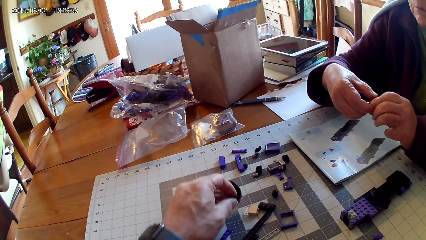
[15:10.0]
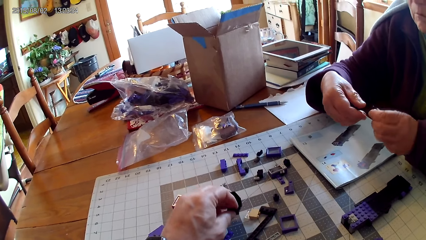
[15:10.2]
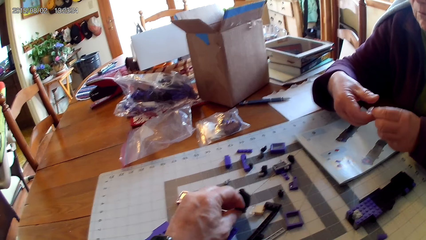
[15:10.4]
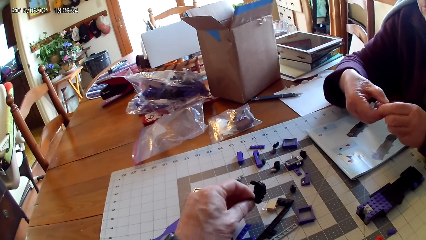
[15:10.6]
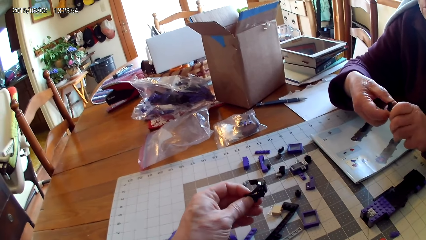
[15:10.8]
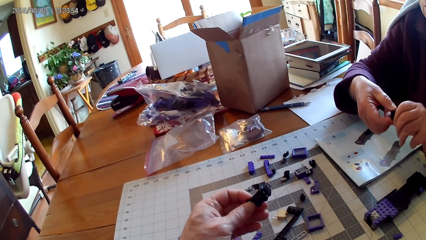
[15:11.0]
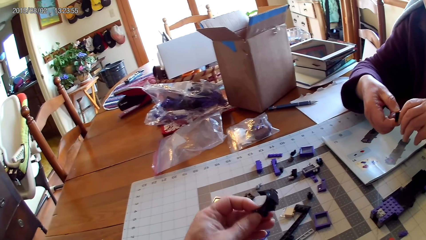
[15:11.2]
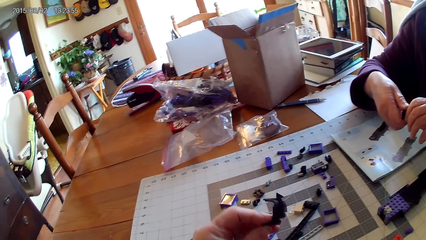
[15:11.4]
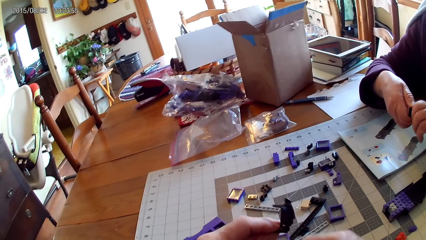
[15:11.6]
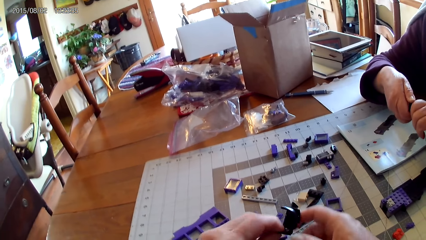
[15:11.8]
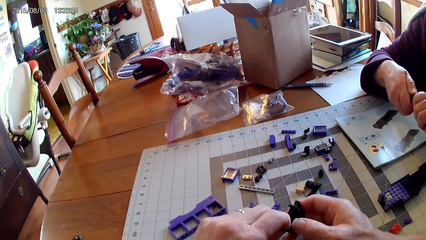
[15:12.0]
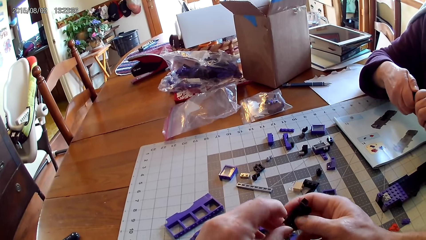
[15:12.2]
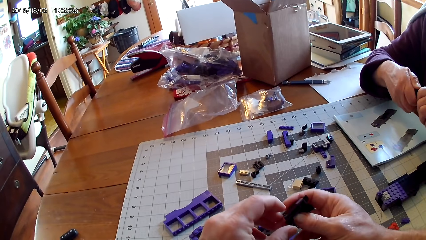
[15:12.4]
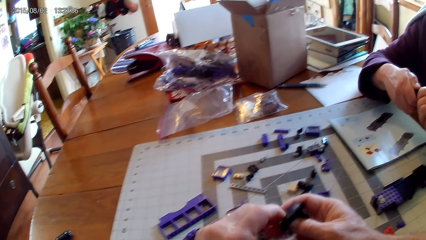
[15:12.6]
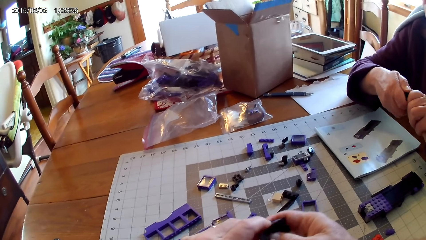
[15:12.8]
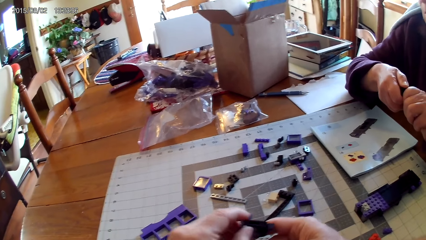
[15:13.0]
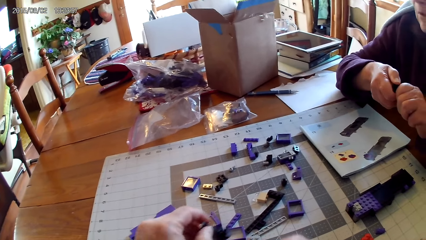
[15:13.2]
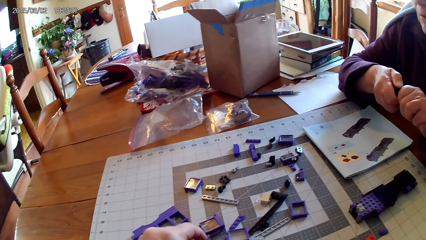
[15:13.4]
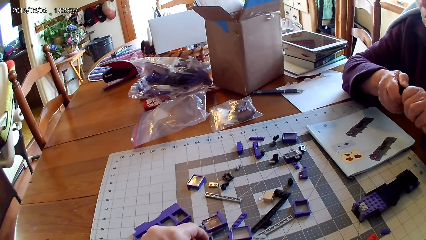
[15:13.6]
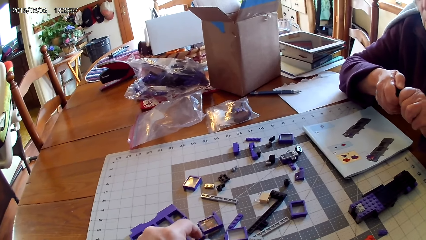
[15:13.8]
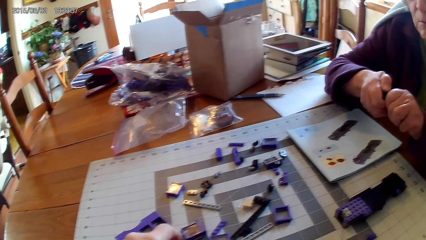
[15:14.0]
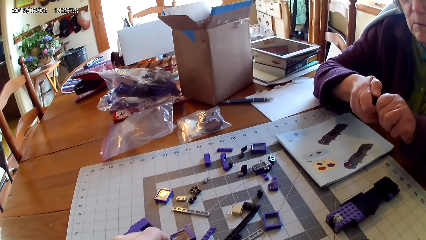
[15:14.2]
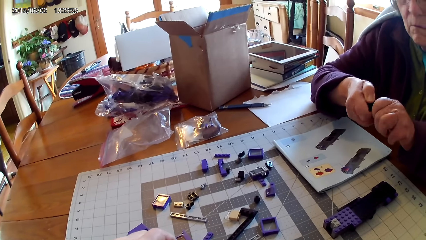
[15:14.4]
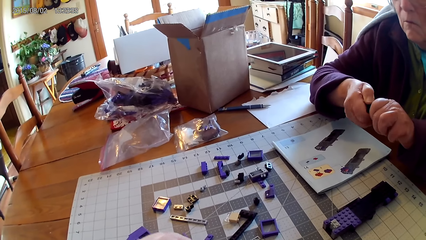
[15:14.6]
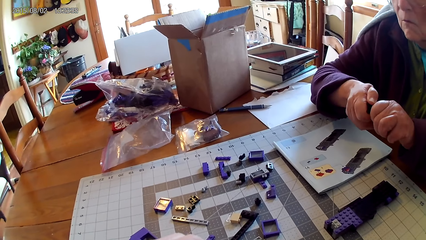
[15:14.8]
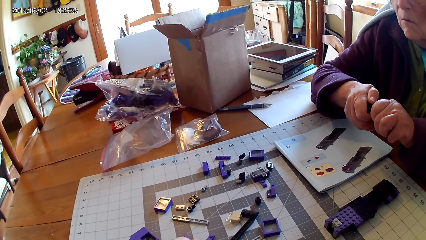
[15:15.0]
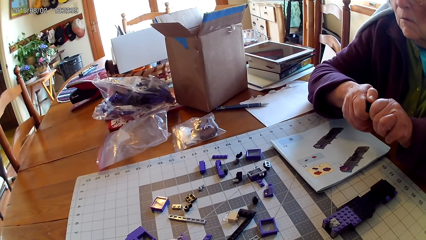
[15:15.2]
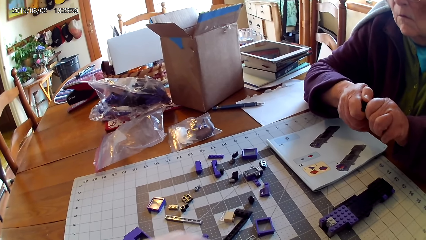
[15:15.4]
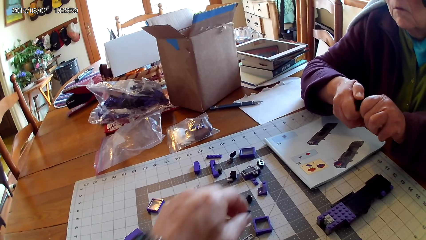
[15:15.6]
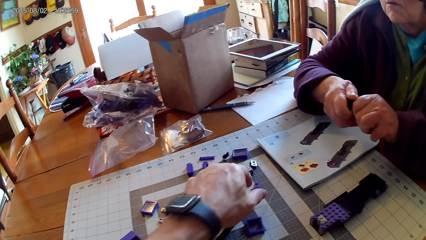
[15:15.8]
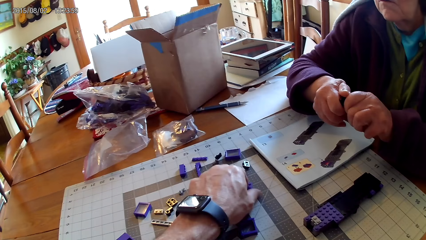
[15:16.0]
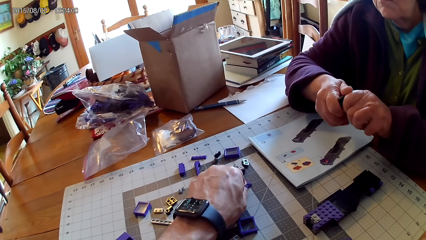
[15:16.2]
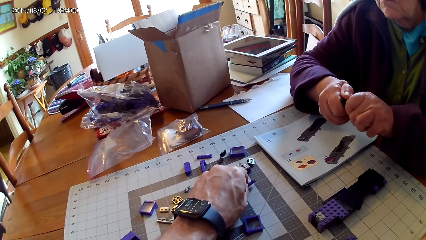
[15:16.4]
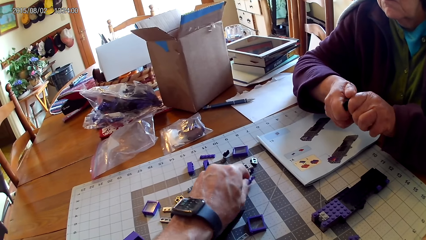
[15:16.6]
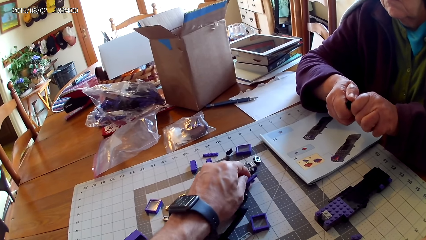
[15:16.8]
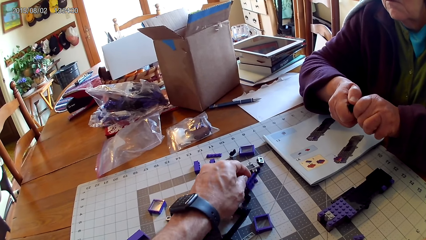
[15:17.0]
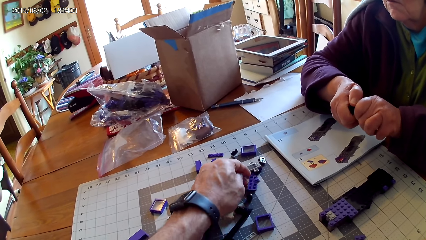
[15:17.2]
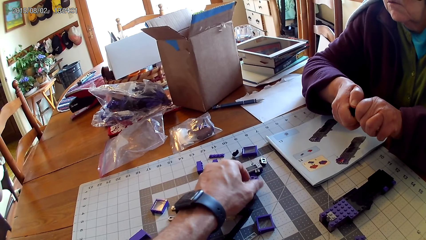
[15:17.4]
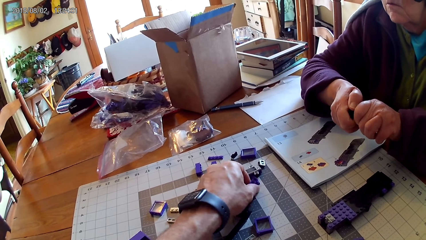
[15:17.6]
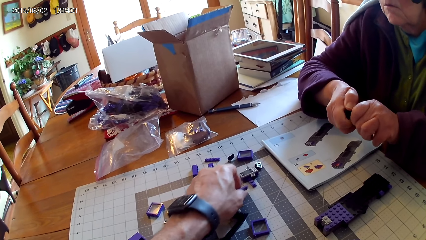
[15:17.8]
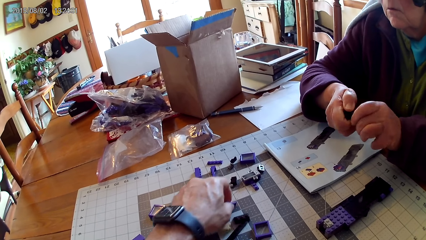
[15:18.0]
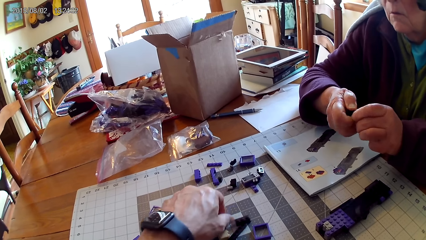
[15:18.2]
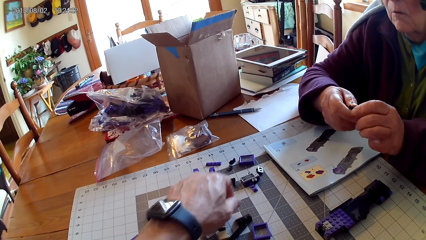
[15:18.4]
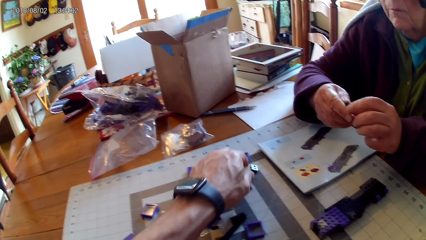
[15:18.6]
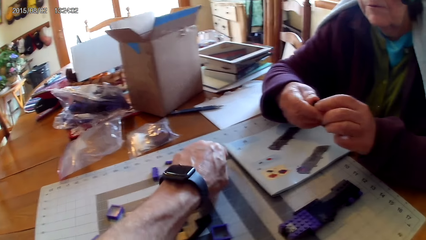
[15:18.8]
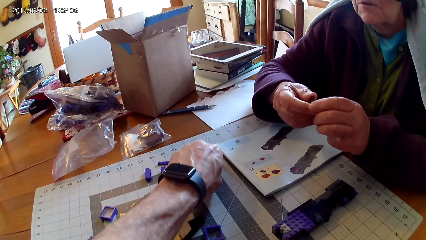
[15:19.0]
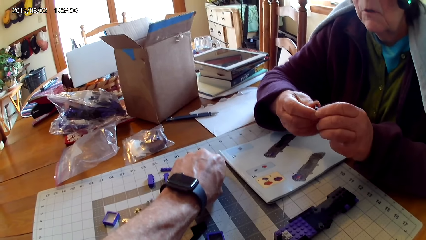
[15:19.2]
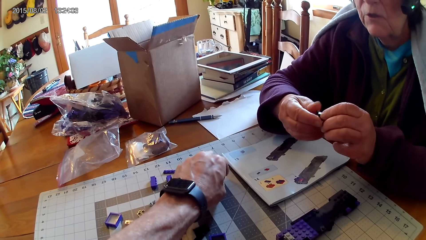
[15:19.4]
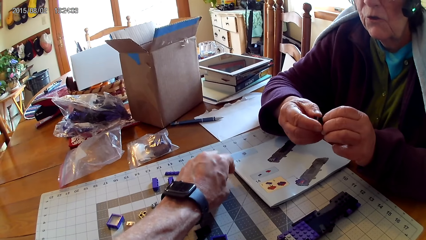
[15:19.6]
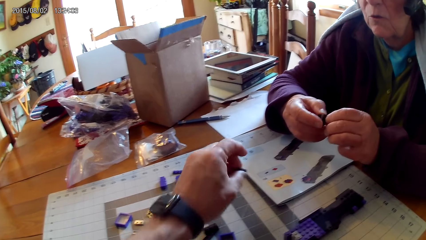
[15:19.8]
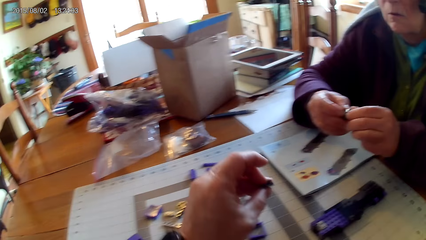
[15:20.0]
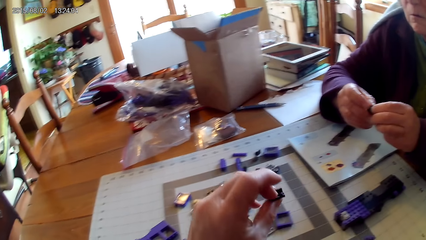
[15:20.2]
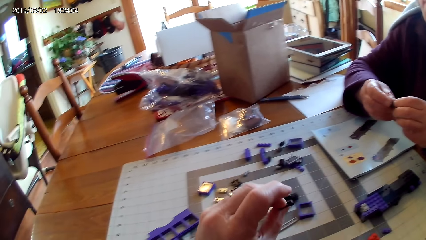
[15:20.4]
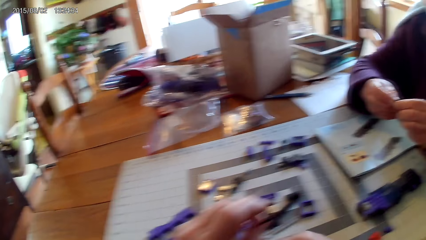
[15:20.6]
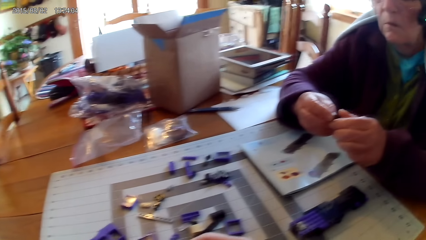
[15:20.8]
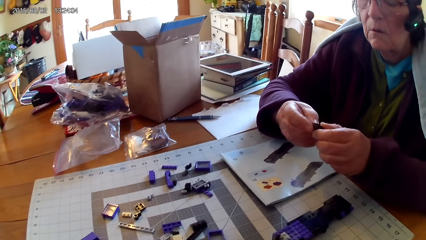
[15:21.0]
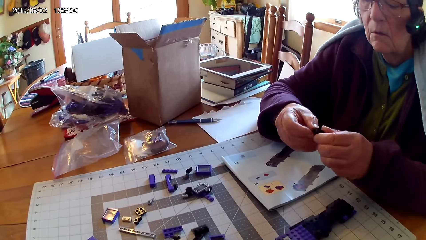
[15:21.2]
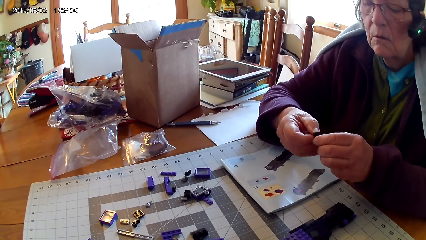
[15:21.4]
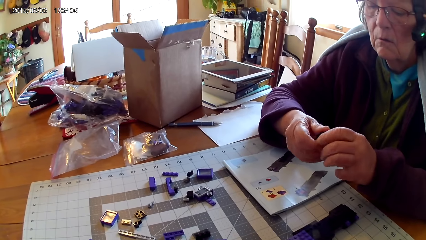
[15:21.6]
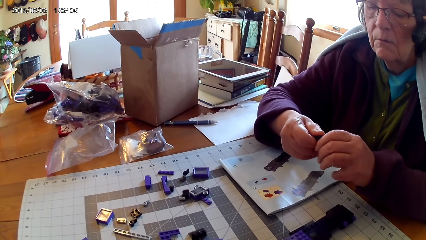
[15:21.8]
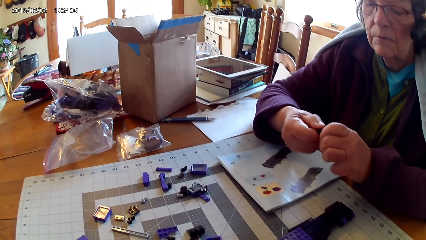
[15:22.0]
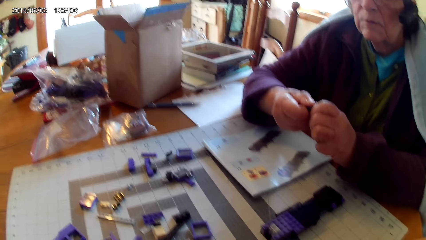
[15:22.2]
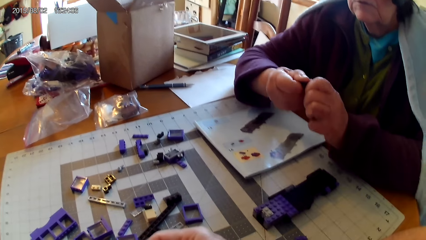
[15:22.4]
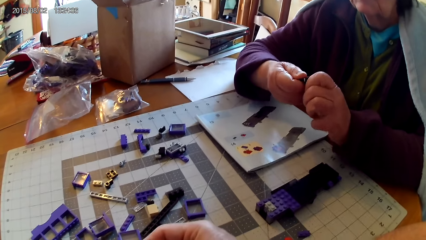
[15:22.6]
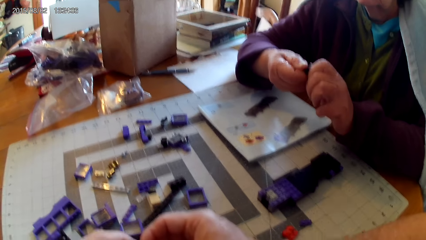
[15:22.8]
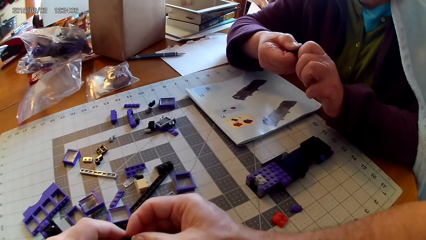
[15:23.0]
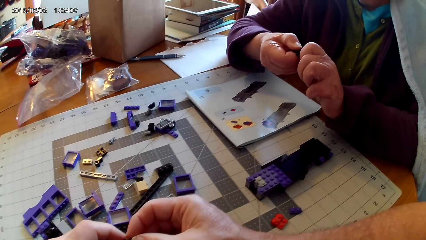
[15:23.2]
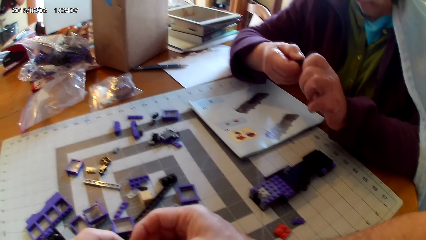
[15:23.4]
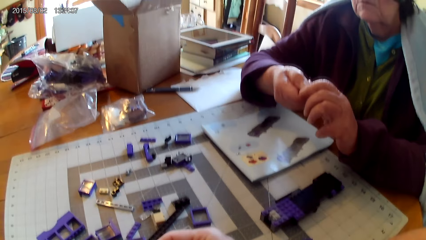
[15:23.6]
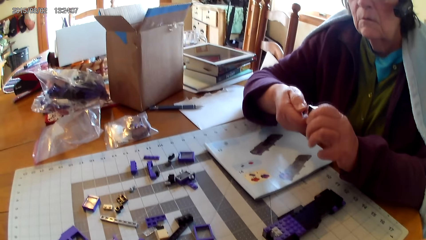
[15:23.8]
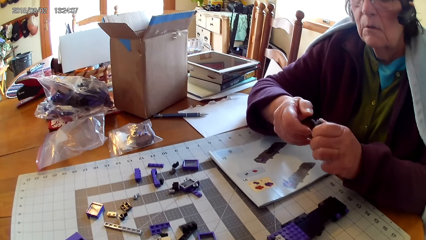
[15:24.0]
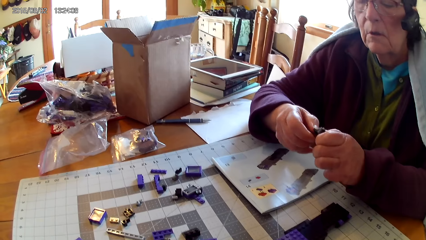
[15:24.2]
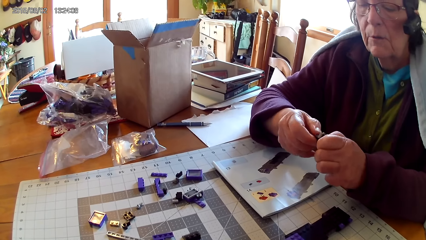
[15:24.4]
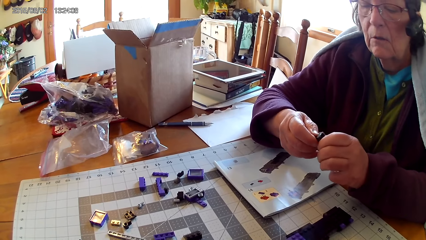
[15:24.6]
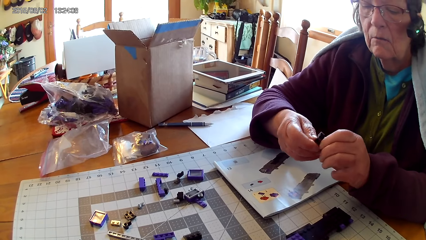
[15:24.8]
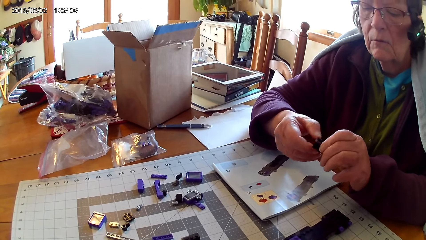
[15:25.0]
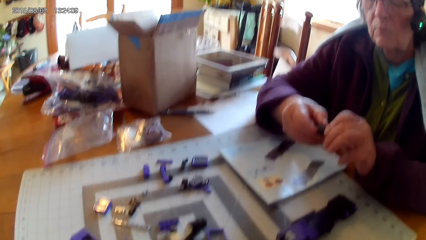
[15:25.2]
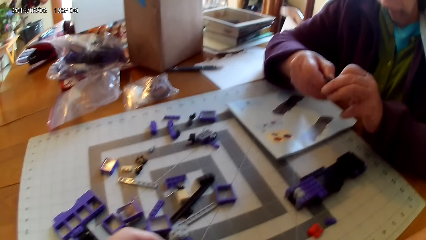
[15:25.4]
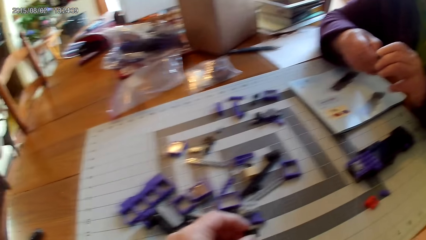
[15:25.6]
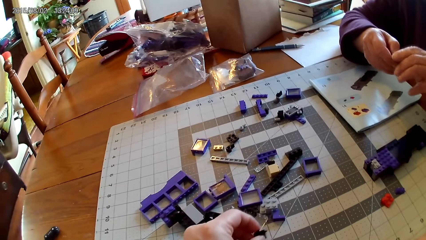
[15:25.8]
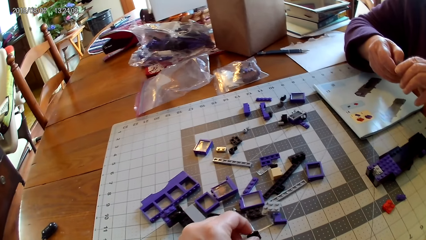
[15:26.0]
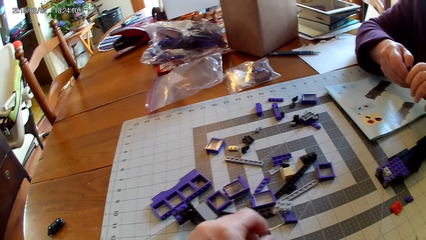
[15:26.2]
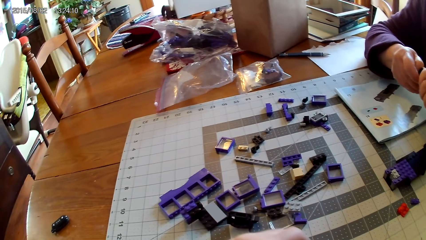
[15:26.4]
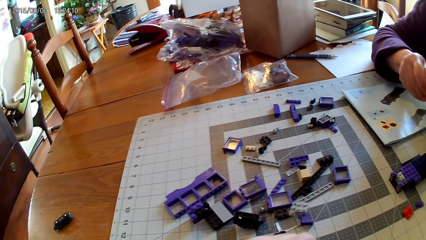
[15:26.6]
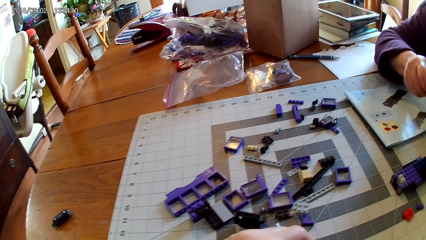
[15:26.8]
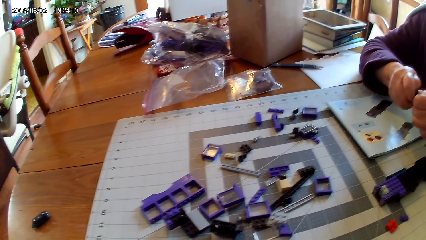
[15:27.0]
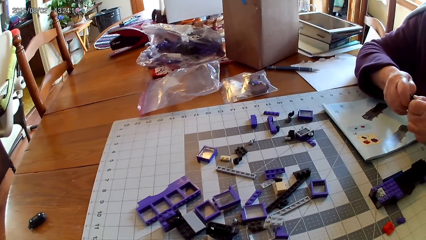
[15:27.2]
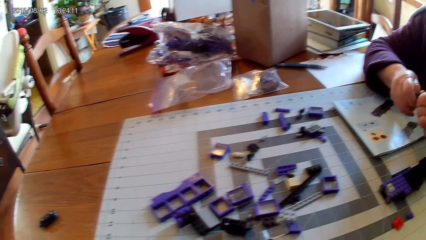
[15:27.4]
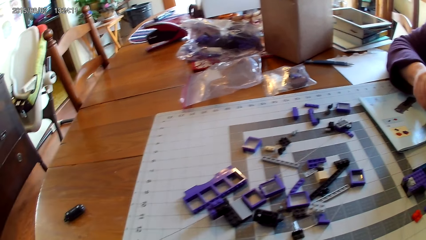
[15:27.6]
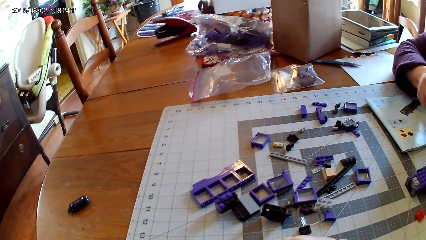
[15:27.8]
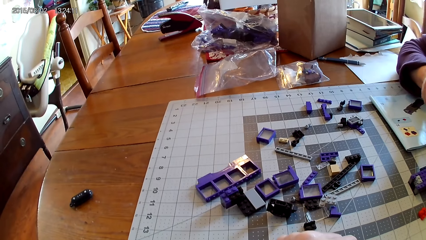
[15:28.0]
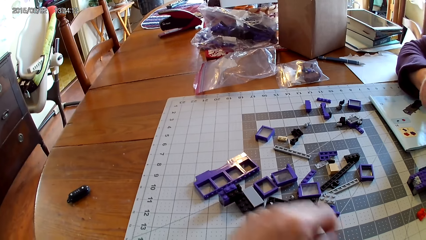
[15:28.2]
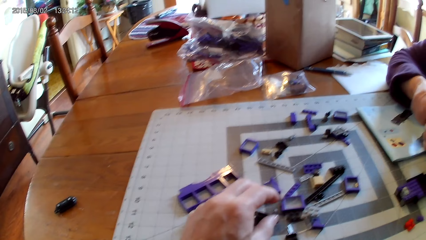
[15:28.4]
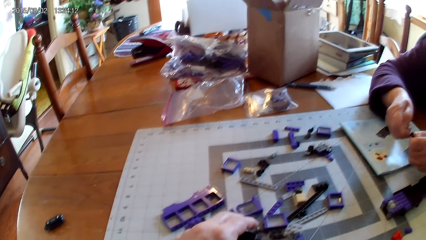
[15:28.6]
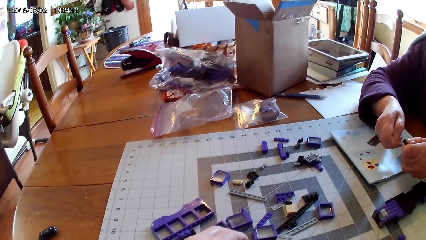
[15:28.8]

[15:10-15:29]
A woman loosens a spare part. The camera wearer takes a spare part. They loosen the spare part. They put the spare part on the table. The woman fixes a plastic with her hands. The camera wearer takes another spare part. They arrange the spare parts. They take a spare part. The woman loosens the spare part. The camera wearer arranges the spare parts.
